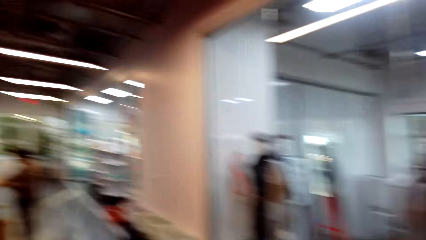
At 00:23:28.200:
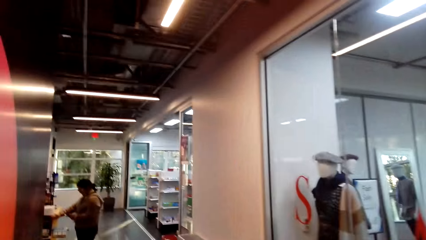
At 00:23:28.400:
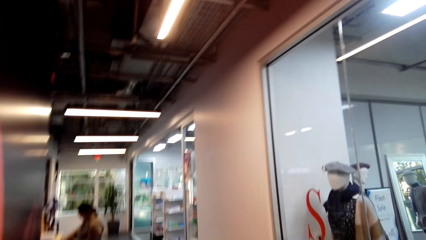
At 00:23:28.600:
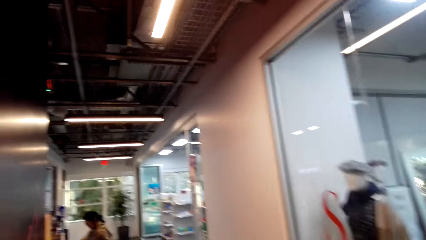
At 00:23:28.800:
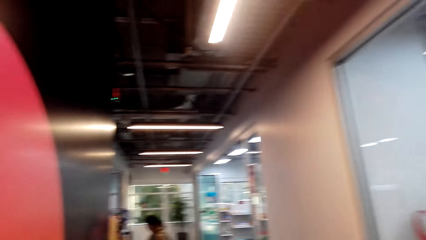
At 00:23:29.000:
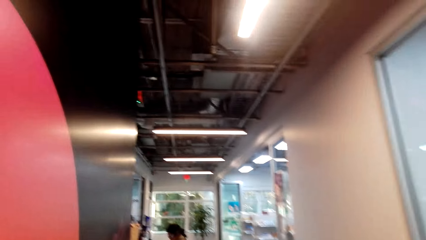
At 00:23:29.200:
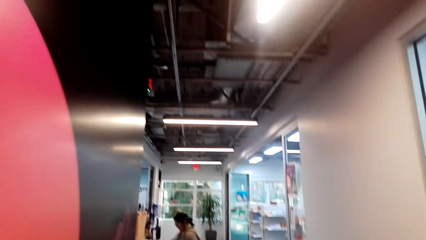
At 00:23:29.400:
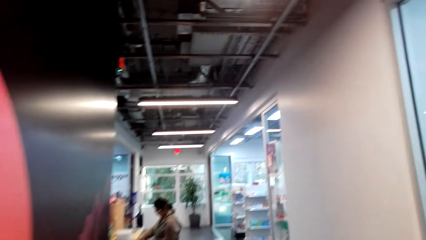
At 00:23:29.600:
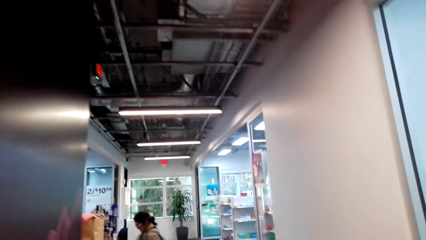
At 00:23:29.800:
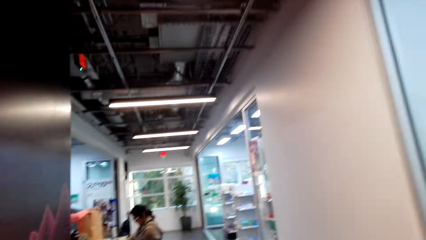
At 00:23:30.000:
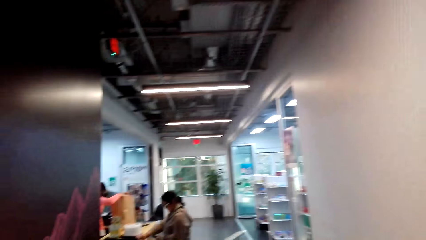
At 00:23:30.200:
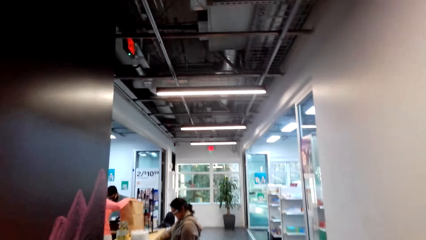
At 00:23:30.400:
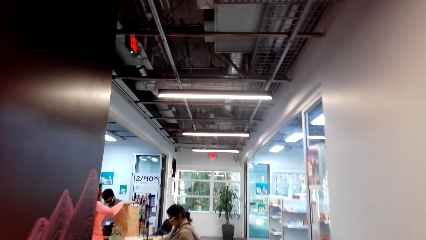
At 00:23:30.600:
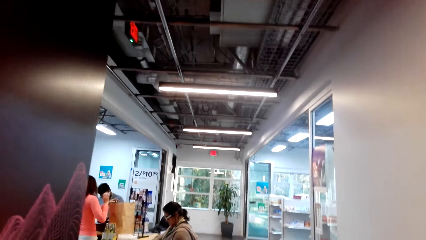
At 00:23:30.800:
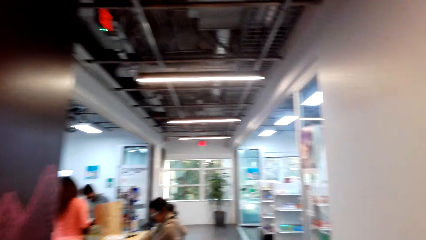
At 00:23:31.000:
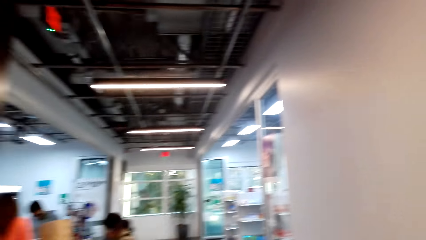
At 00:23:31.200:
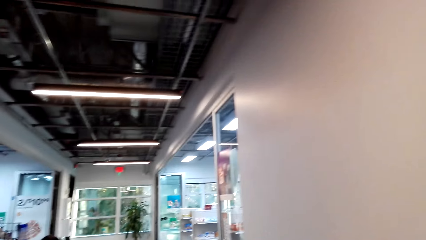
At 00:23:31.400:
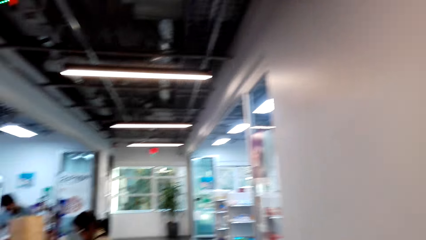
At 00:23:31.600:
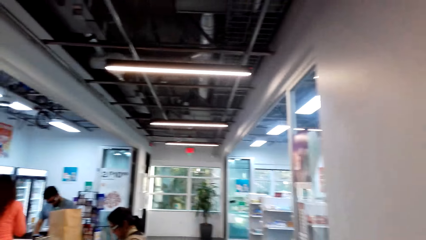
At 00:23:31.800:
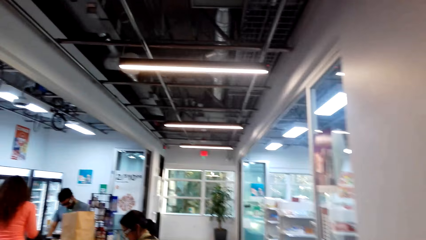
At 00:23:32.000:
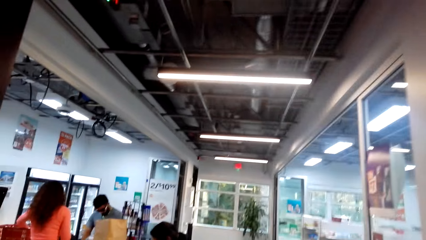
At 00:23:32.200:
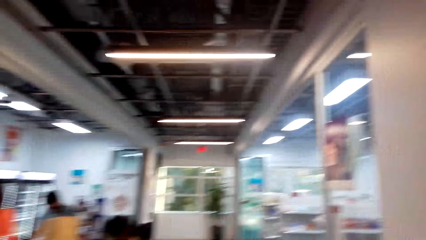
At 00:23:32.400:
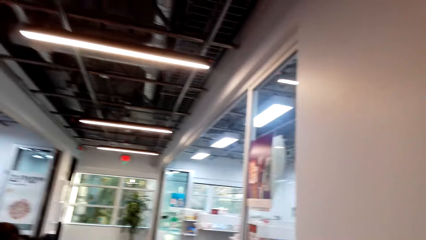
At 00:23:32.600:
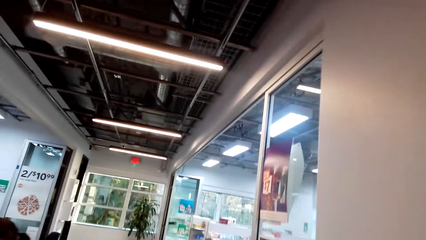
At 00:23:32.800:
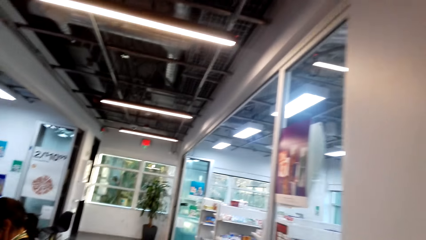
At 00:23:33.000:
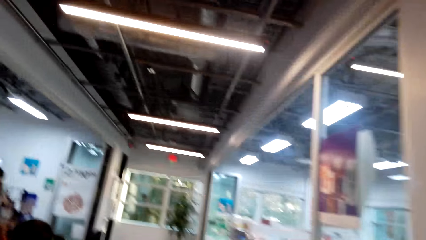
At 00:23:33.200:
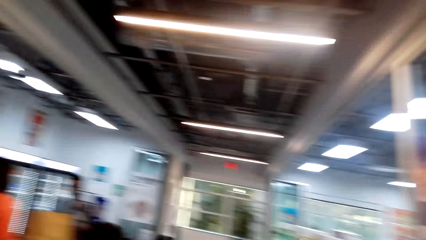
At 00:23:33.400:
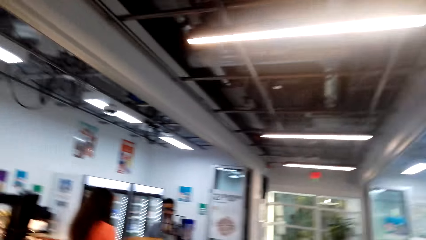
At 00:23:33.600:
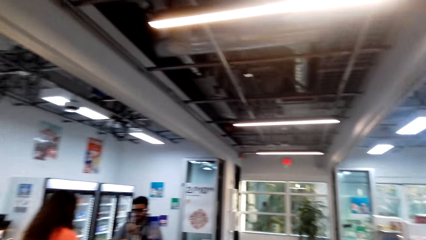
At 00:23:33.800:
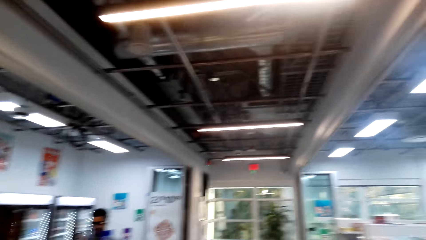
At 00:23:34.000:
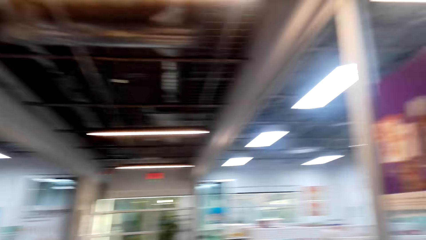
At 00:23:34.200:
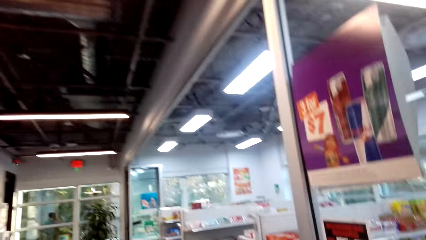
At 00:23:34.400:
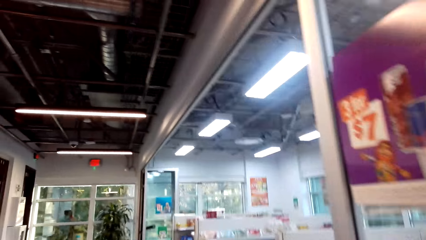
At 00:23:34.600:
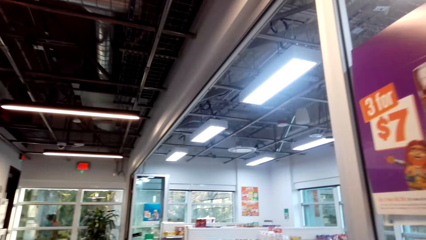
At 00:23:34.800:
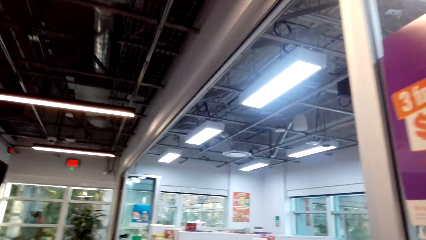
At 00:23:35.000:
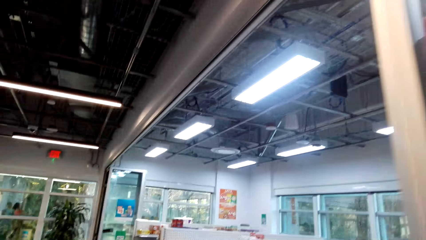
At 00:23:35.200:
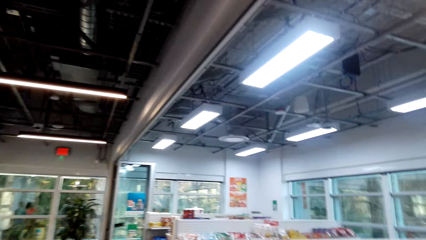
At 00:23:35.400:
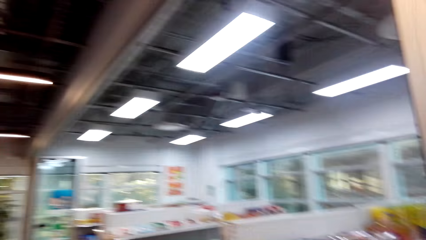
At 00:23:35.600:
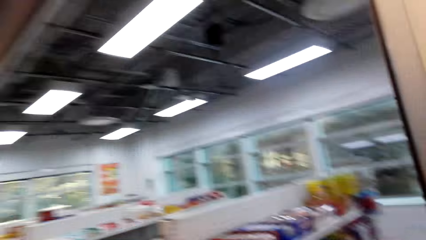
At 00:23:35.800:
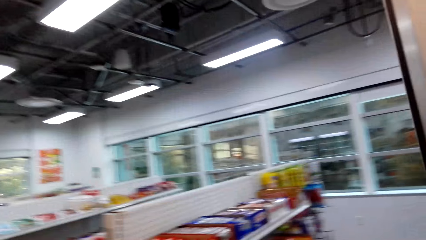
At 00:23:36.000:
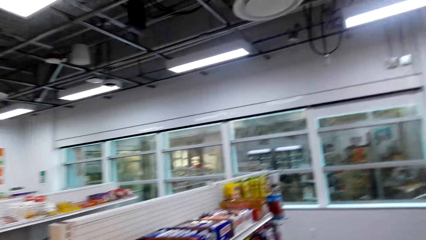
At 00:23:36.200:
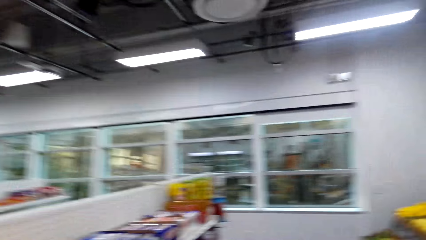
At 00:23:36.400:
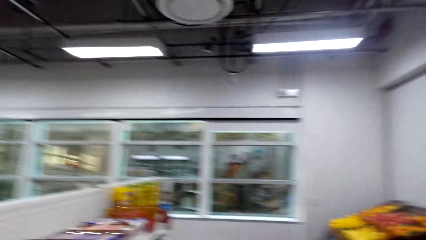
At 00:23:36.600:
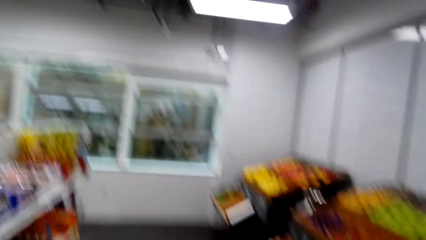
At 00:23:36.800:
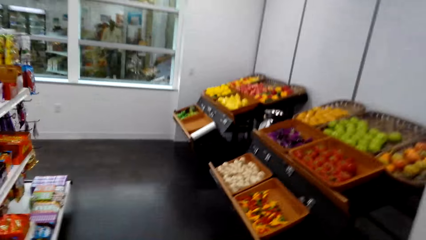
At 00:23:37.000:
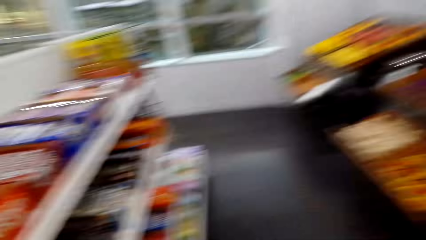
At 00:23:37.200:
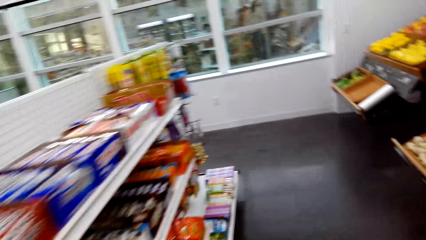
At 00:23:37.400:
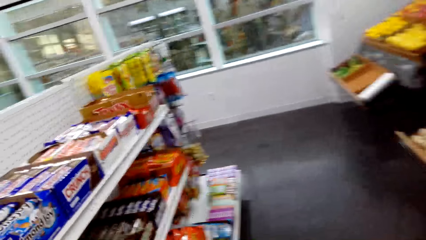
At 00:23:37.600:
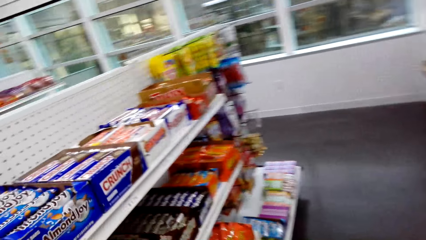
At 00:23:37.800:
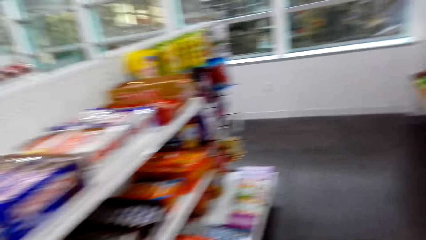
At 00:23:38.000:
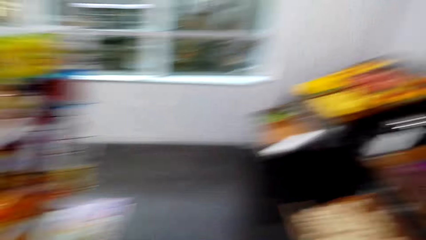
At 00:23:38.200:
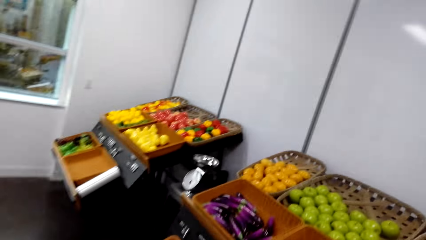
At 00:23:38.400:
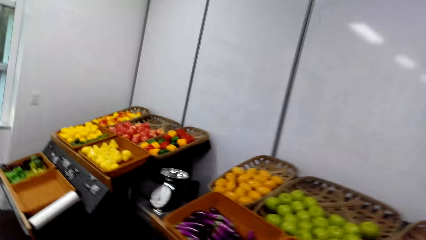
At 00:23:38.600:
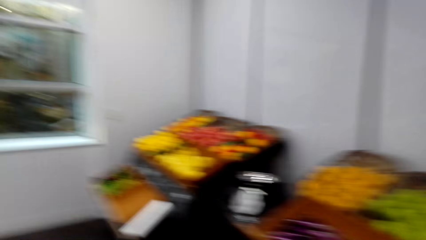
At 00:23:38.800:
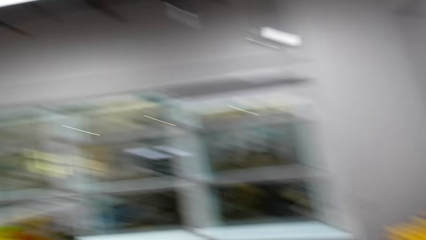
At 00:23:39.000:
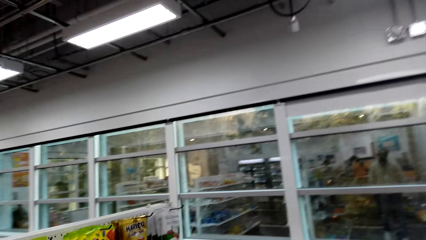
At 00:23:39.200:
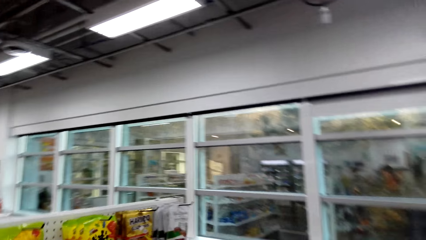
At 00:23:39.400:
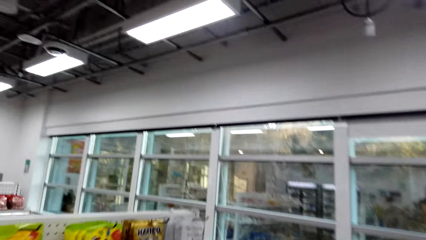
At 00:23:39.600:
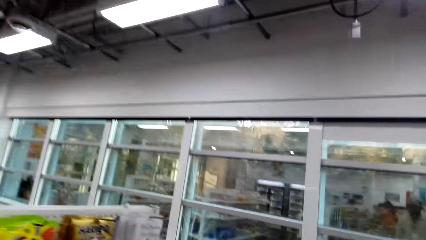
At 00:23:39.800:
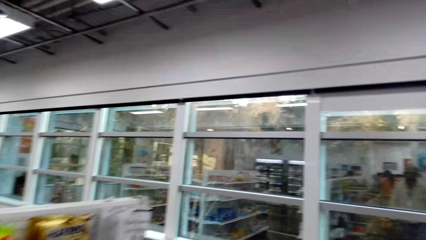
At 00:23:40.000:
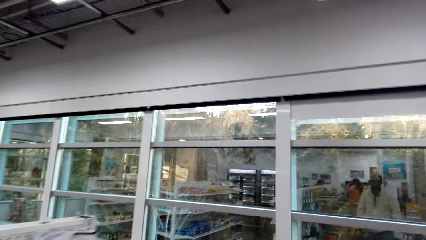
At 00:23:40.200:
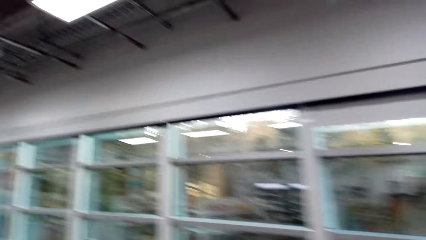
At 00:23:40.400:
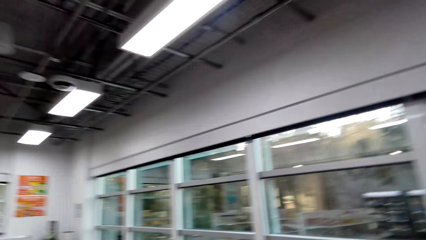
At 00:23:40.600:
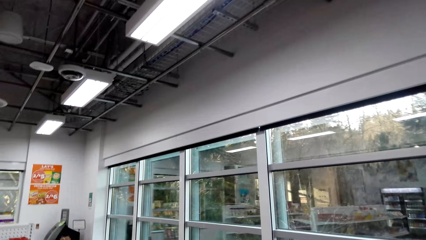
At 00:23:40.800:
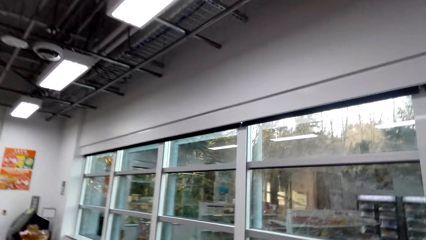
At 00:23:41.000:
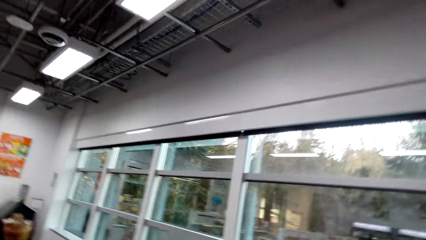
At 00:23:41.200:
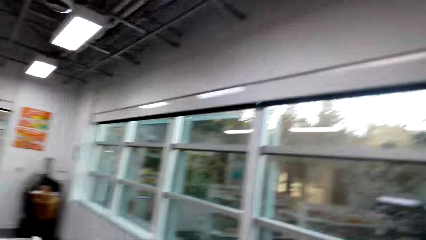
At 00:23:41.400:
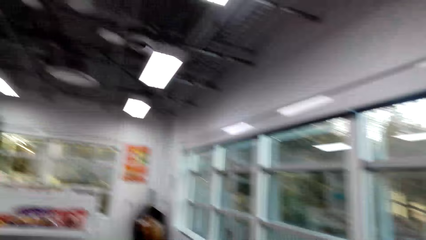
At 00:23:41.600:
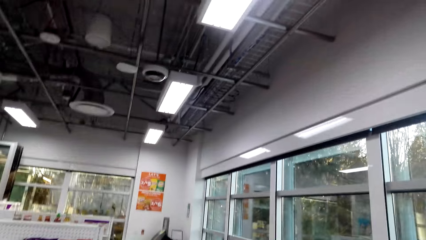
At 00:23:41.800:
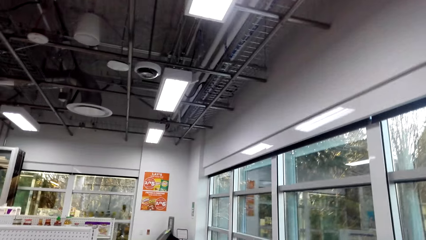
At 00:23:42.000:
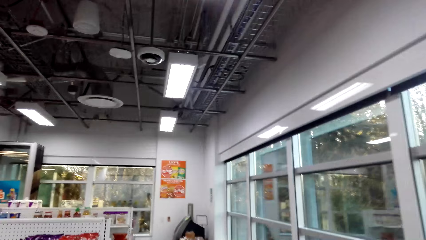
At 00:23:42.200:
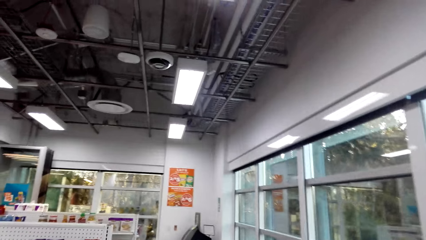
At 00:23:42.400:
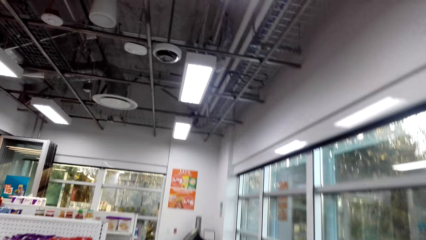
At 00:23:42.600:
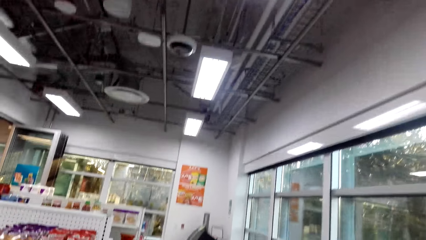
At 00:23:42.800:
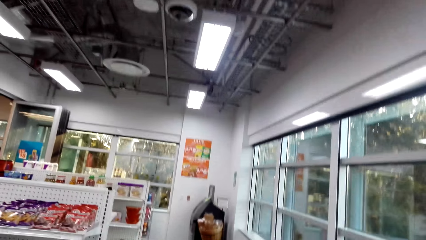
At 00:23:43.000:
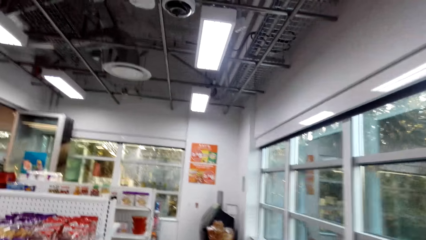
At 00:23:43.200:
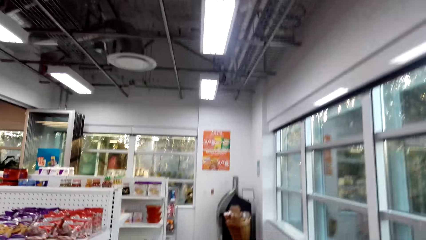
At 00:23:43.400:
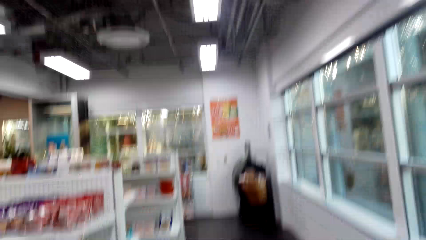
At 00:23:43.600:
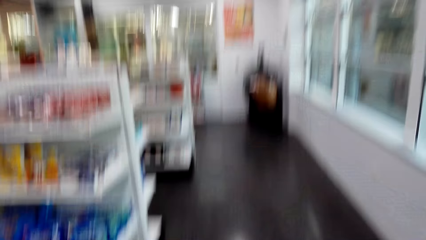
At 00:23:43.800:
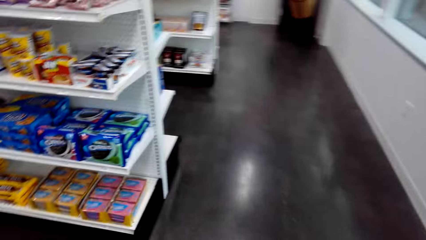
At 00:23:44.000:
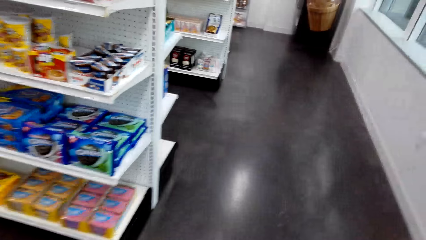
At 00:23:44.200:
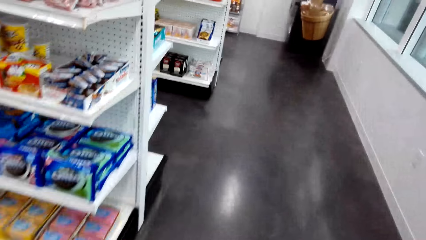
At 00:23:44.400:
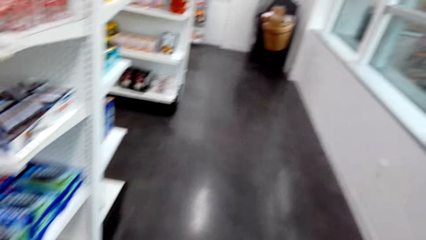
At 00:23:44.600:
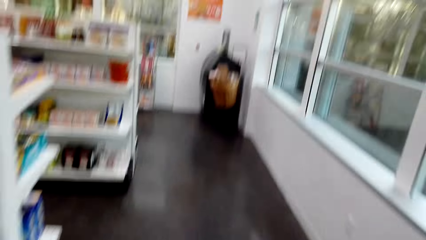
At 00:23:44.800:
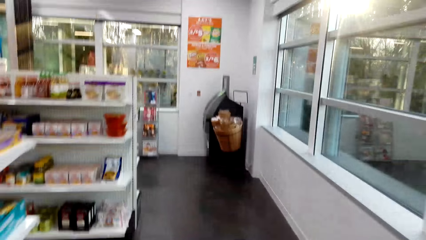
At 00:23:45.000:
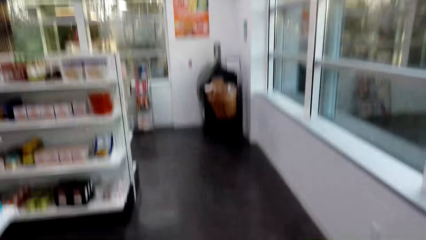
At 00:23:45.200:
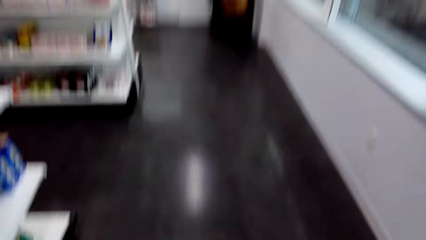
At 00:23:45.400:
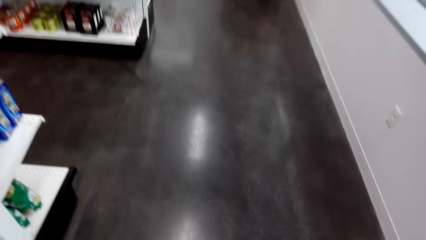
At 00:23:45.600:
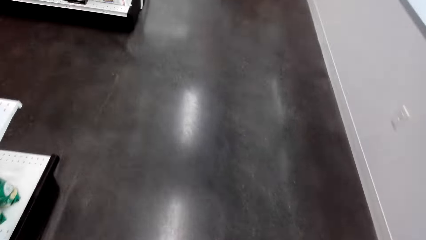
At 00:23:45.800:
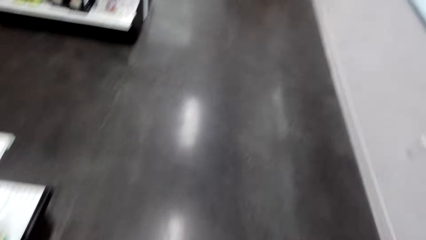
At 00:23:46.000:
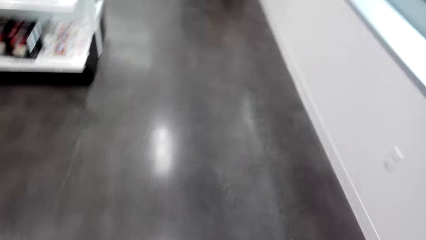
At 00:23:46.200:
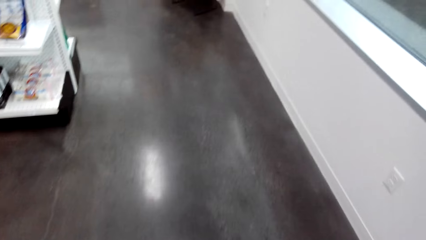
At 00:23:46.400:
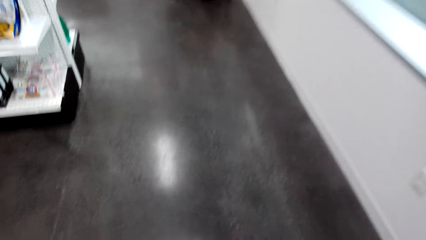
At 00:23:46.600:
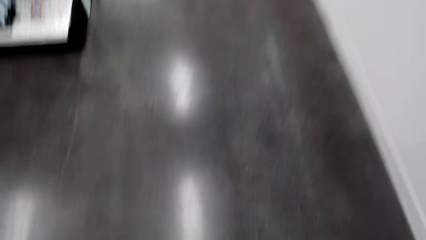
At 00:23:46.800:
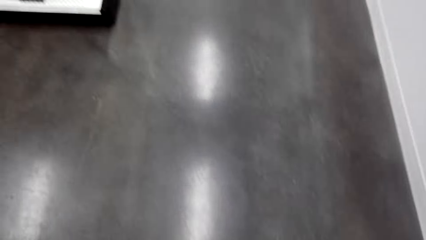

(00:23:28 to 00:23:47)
A woman moves. The camera wearer walks on the hallway. They walk around the store shelf. They walk around the shop.
